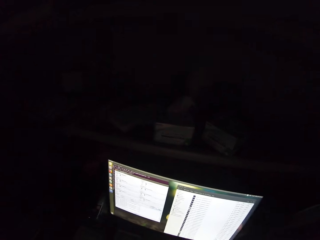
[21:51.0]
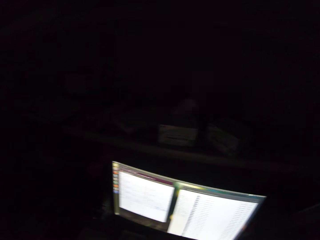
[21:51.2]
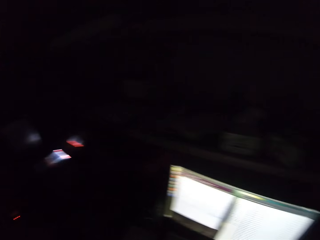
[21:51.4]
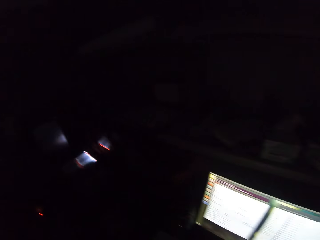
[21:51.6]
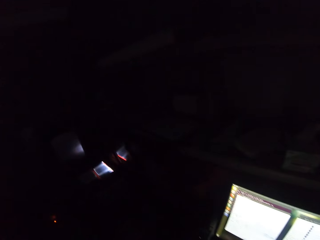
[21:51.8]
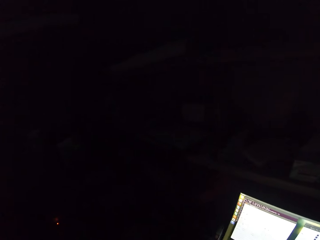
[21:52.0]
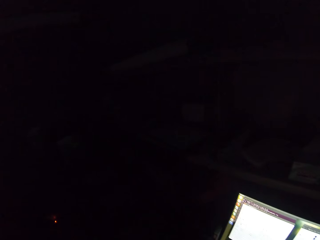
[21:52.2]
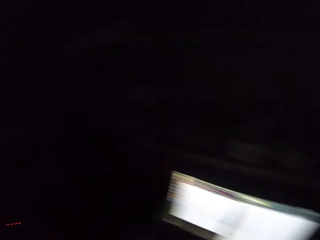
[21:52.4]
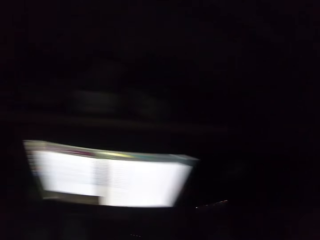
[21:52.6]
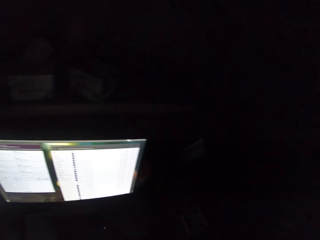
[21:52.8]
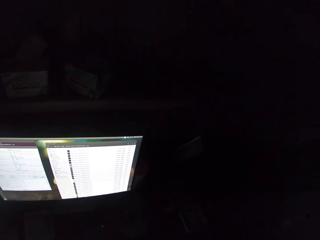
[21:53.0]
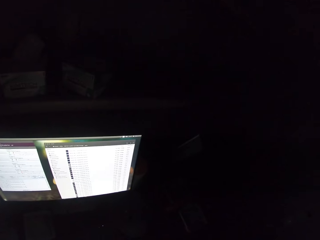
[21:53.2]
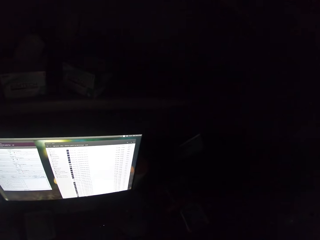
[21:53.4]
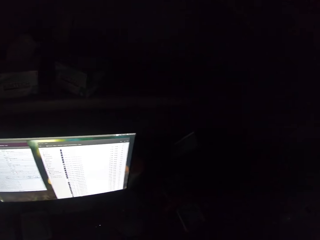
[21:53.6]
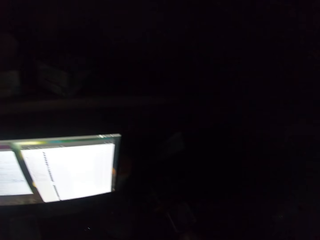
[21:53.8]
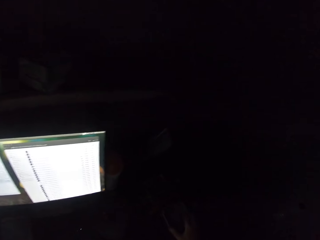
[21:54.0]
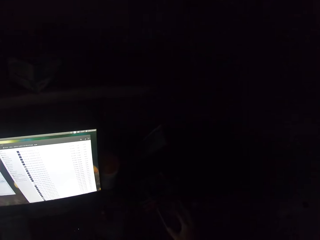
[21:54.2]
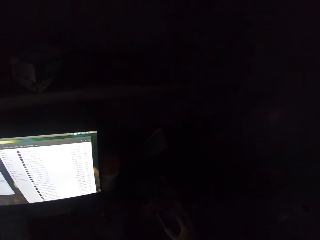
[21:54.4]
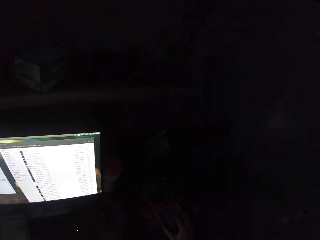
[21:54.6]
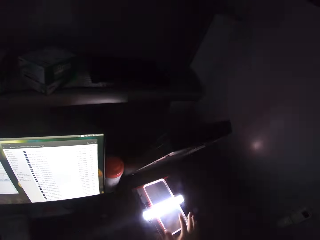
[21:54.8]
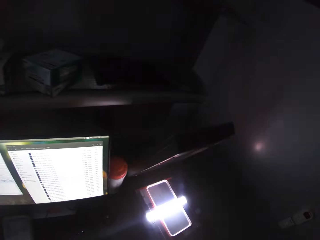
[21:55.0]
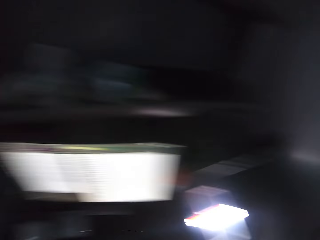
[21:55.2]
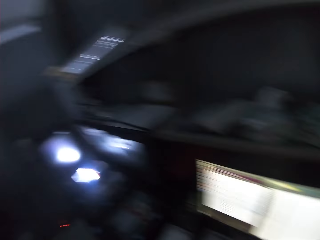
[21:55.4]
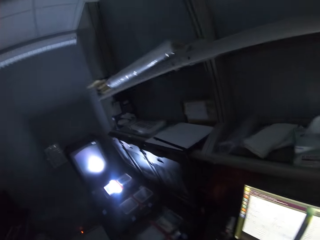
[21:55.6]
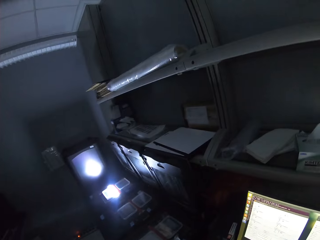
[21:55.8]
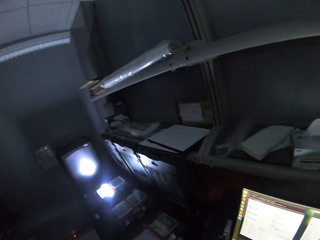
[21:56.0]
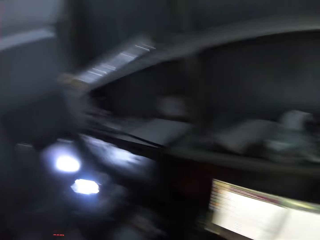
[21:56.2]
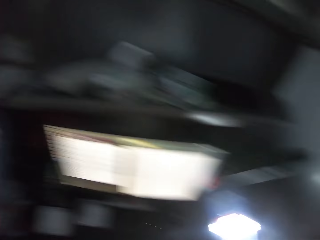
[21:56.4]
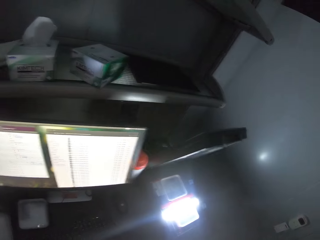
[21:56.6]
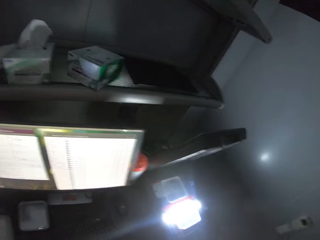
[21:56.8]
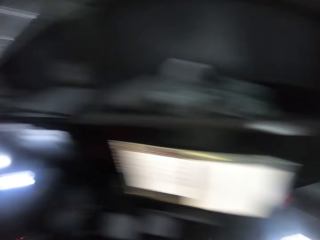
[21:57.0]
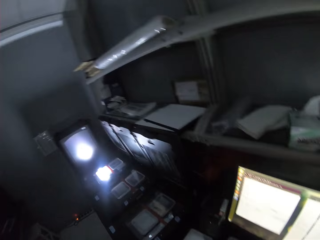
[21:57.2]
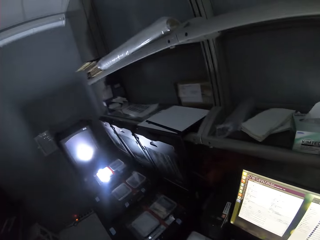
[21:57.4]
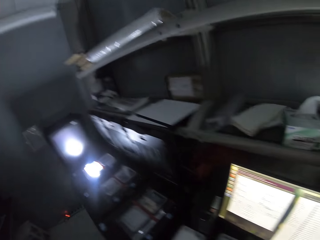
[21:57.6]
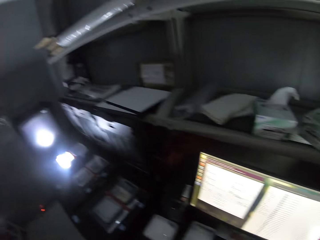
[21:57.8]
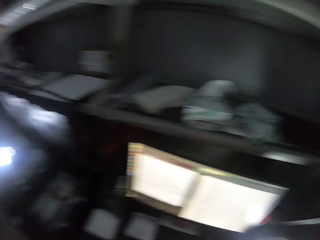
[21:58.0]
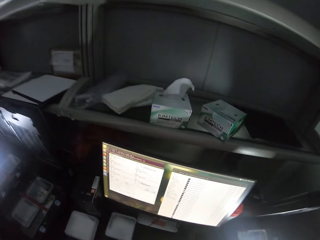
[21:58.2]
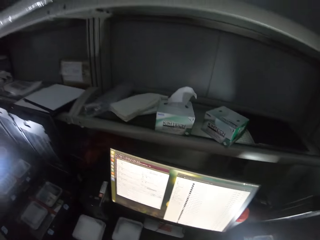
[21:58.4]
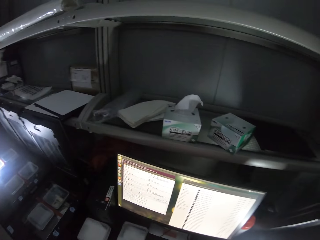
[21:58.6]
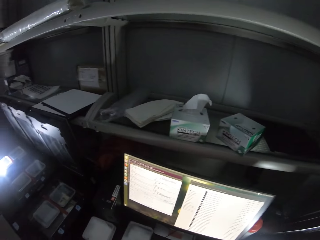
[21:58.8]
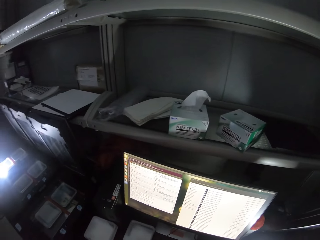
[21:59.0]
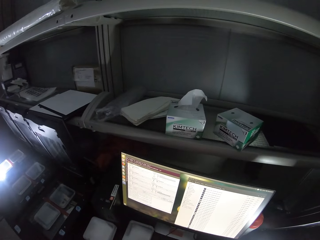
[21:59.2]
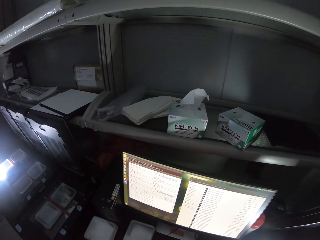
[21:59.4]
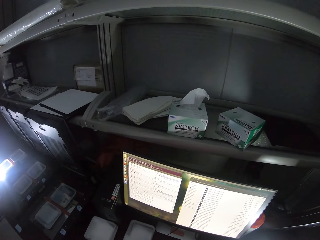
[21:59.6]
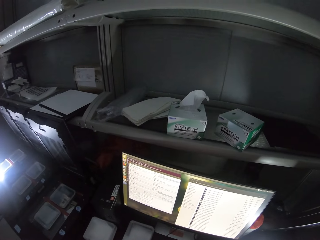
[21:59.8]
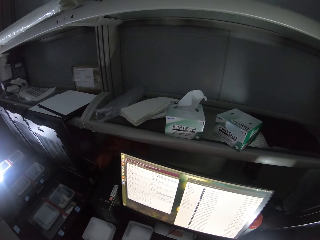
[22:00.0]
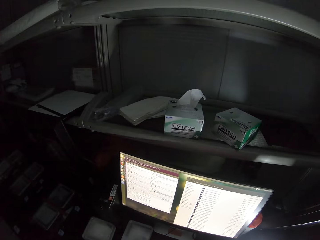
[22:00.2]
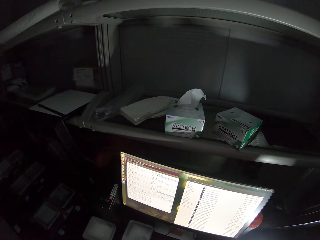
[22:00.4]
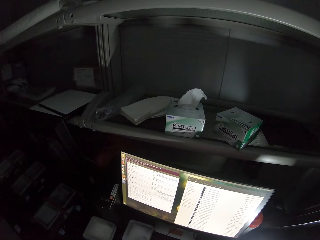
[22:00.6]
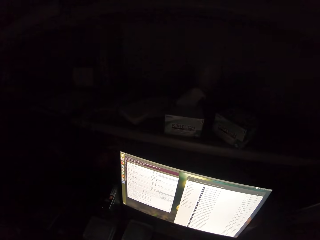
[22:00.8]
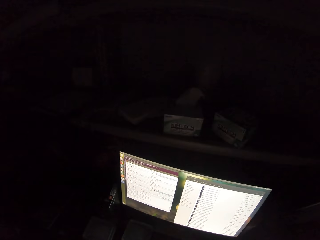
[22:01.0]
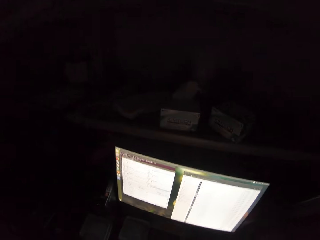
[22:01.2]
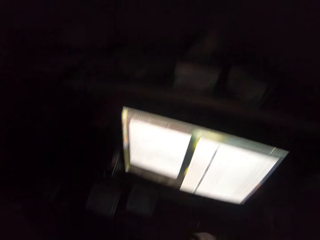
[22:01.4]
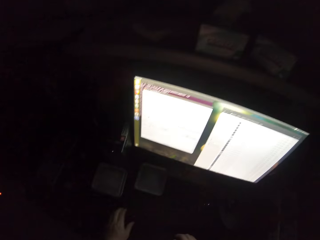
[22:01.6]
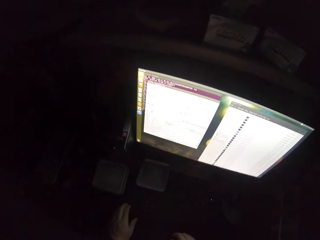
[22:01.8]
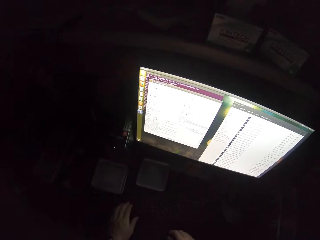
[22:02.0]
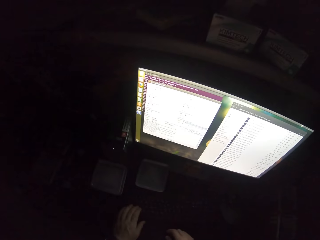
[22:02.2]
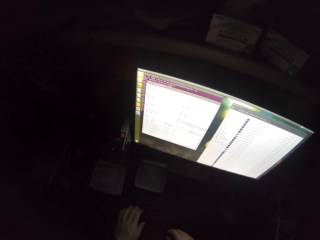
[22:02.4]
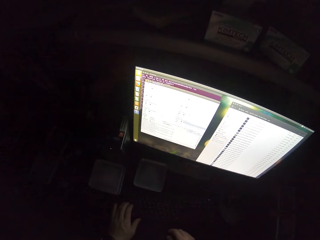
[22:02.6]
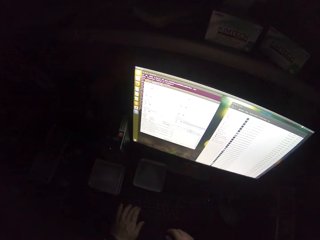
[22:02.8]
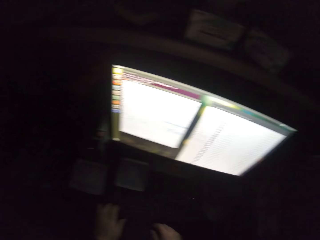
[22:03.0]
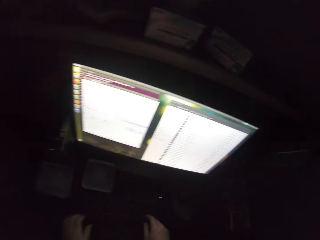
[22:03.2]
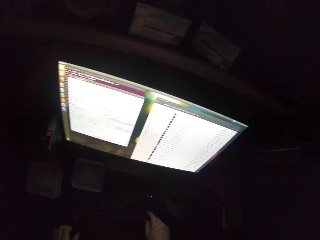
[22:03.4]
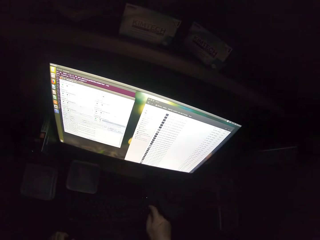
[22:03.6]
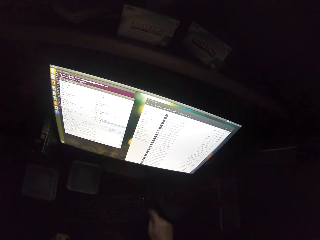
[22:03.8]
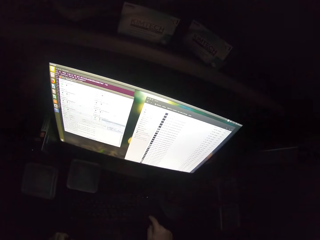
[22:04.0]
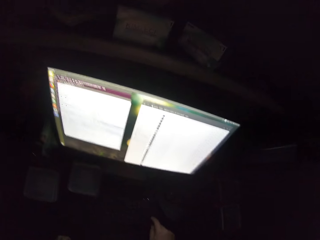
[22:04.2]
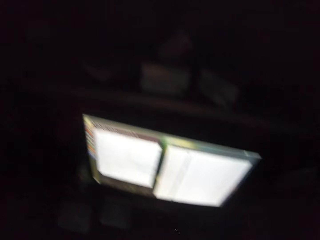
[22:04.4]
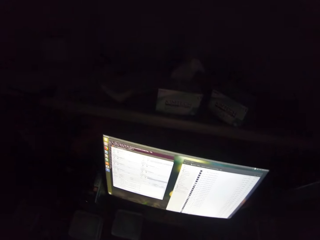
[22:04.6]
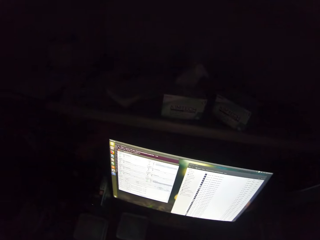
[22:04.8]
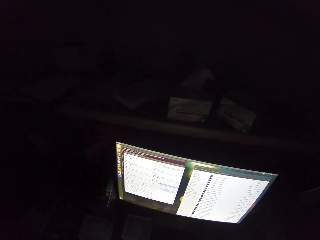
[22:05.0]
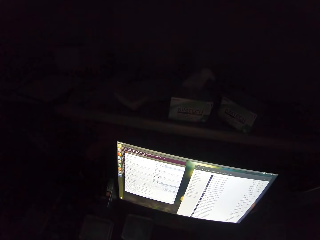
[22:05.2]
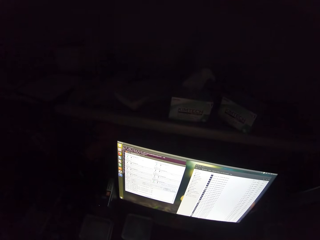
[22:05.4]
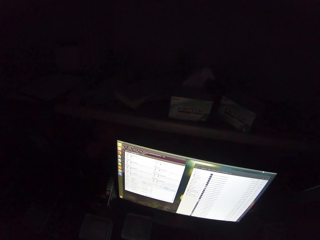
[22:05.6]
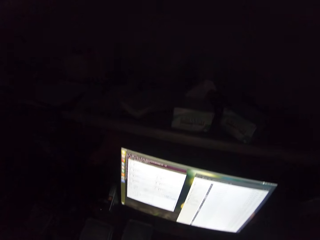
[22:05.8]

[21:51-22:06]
The camera wearer looks around. They operate a computer.

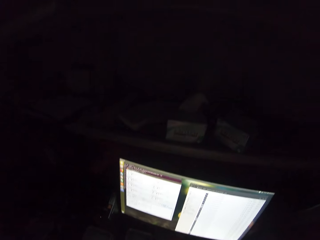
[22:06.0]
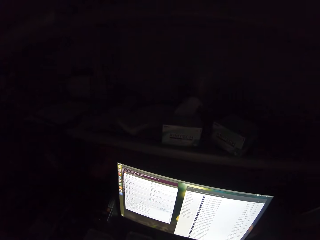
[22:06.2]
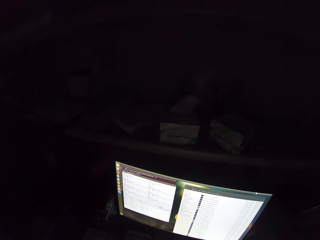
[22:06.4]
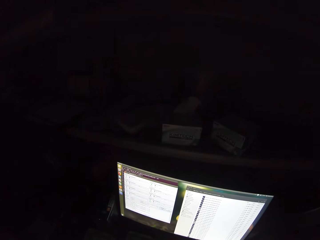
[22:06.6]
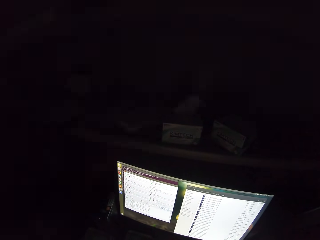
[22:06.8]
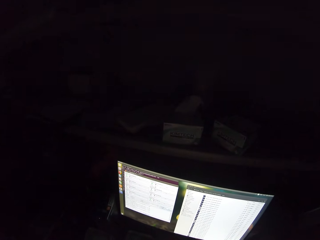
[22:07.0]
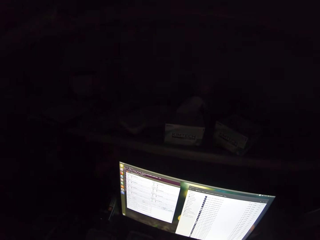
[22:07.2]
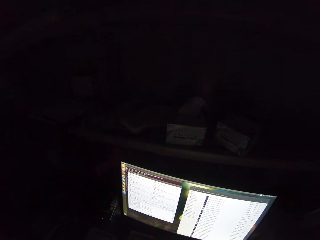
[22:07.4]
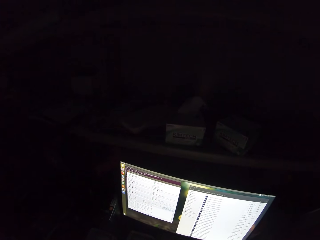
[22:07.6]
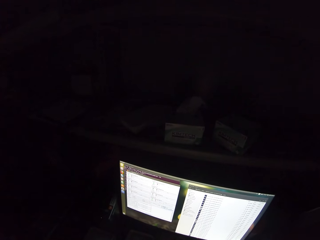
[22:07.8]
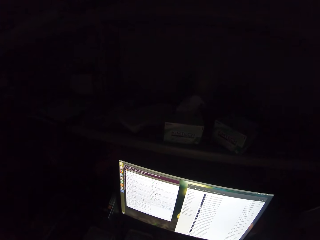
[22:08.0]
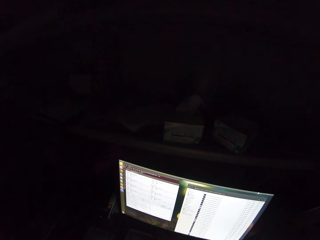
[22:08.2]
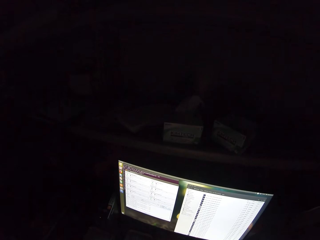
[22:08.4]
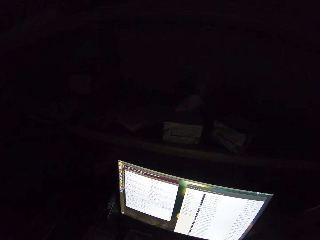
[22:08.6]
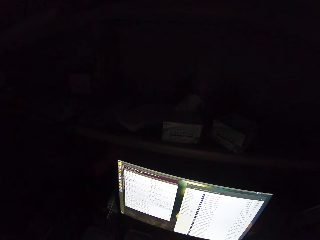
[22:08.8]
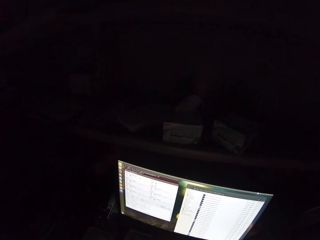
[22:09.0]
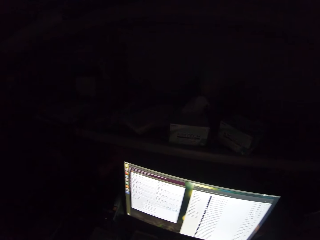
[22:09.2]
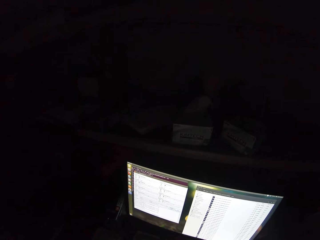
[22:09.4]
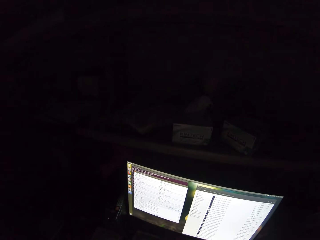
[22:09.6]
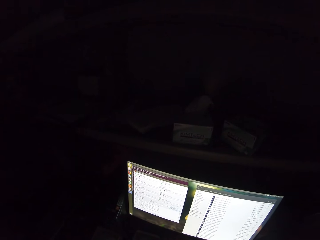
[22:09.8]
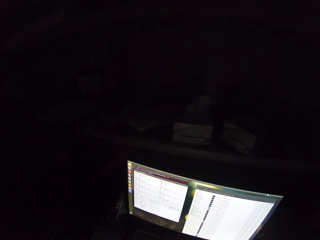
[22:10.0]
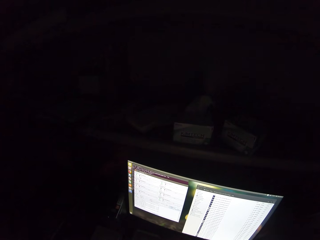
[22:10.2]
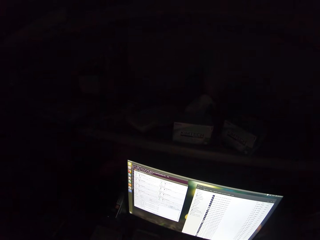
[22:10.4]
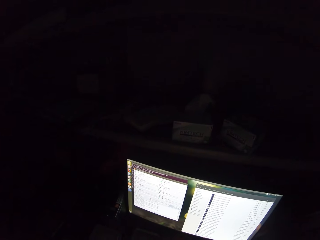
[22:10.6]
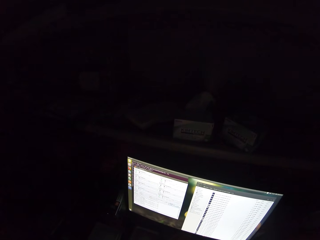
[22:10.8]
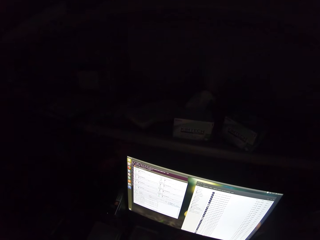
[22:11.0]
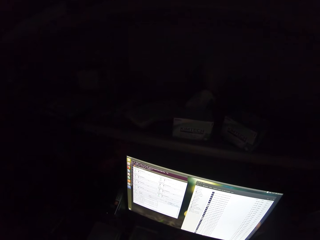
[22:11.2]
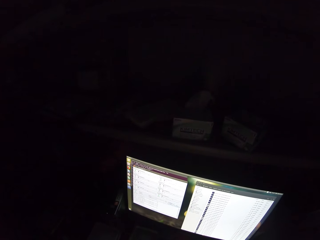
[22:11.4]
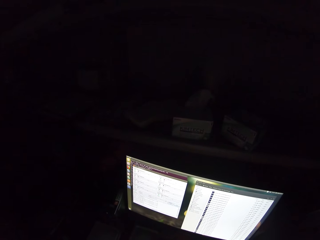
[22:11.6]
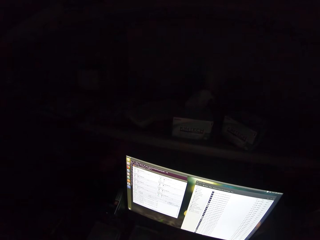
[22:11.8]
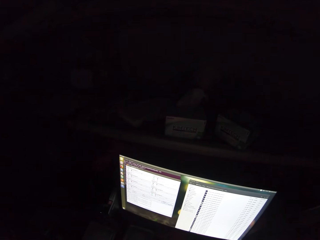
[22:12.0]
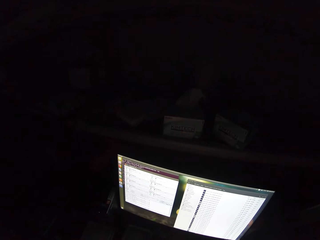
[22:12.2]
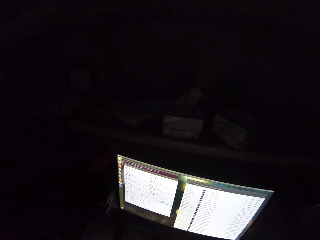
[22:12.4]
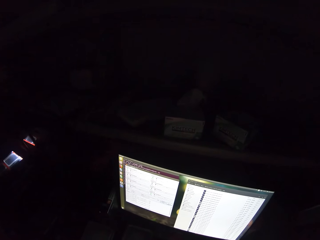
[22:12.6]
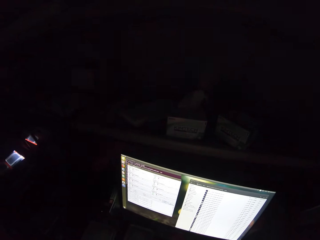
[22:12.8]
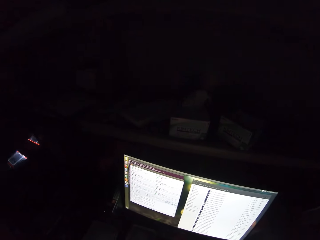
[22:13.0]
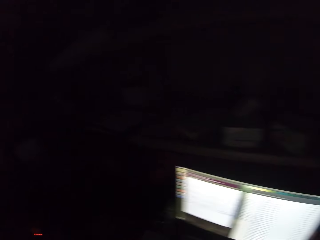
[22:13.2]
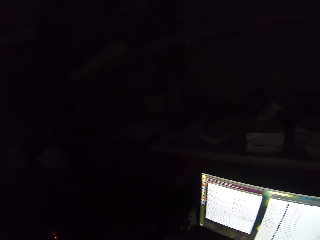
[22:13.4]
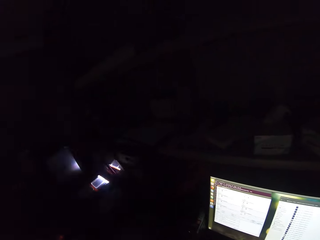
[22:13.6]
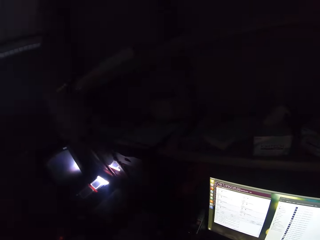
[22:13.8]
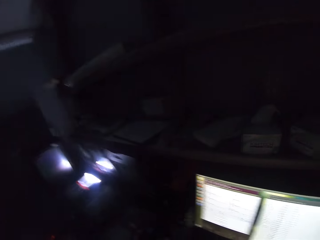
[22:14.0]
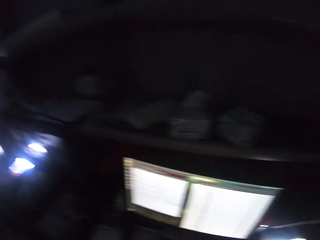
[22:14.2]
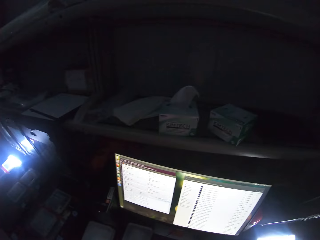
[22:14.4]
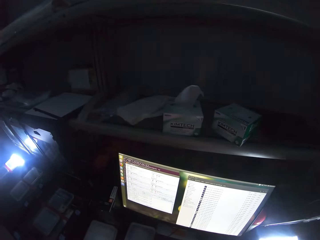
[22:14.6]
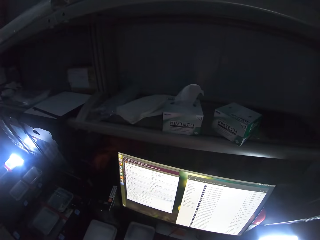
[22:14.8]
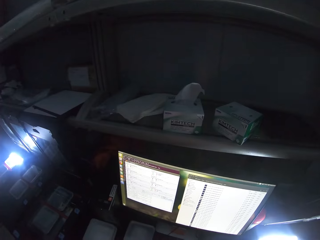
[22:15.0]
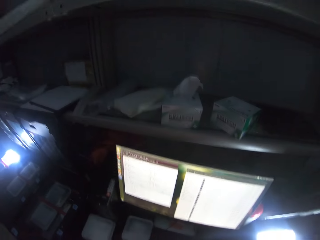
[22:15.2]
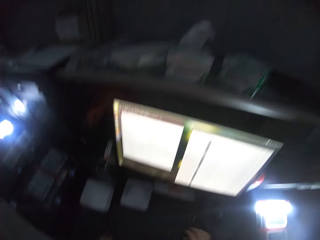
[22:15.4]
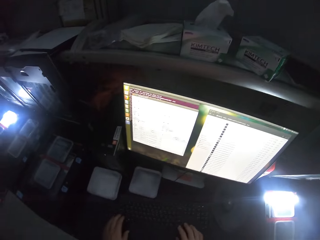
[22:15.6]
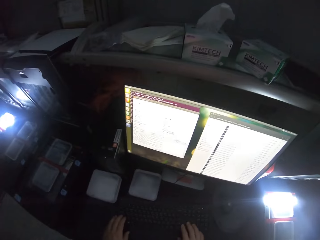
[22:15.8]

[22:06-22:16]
The camera wearer stares at a screen.
